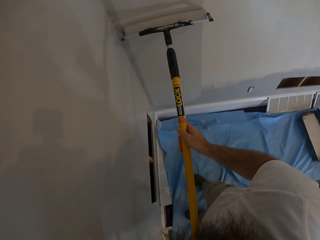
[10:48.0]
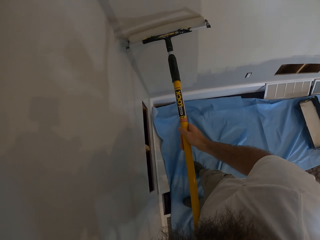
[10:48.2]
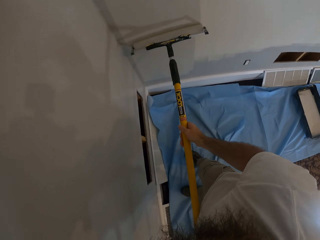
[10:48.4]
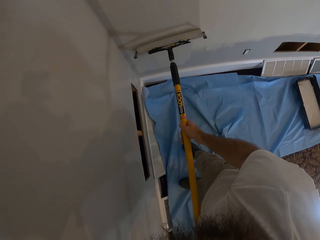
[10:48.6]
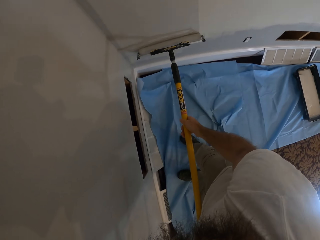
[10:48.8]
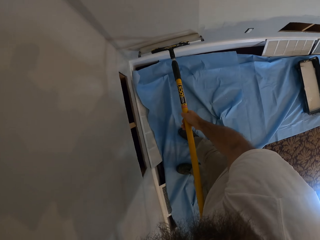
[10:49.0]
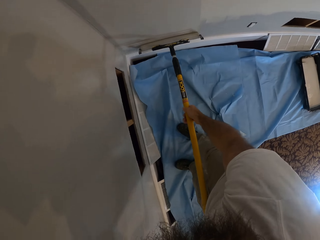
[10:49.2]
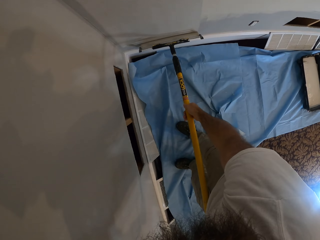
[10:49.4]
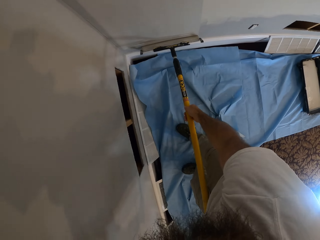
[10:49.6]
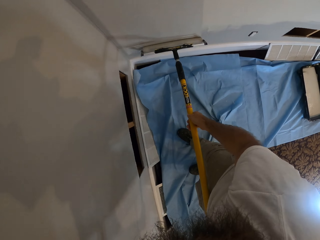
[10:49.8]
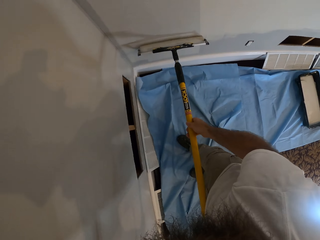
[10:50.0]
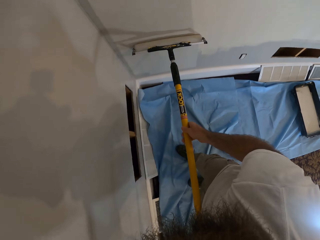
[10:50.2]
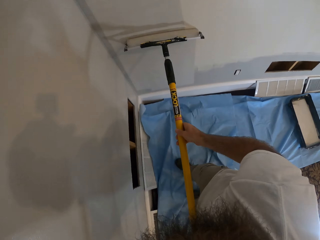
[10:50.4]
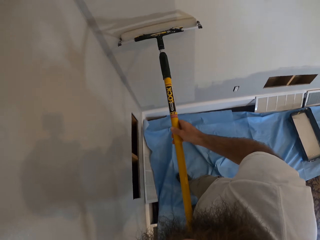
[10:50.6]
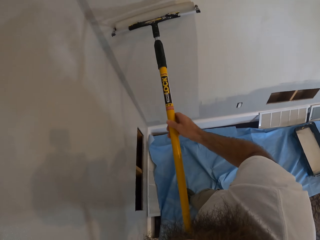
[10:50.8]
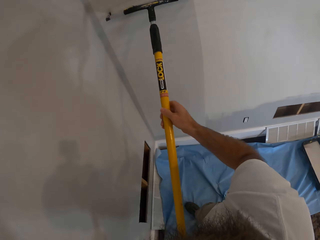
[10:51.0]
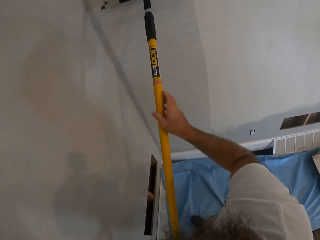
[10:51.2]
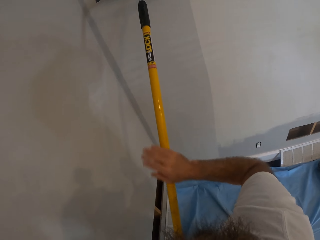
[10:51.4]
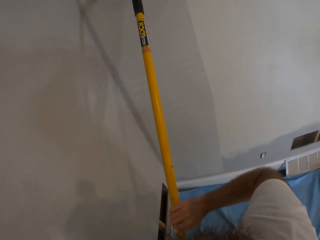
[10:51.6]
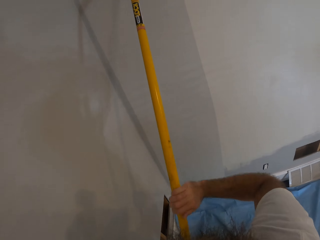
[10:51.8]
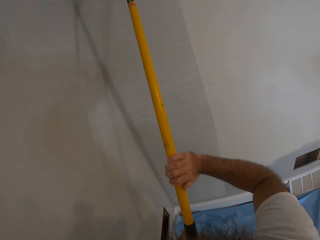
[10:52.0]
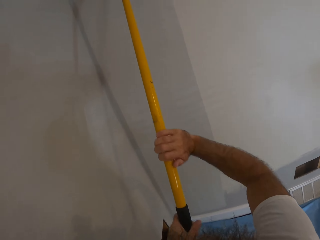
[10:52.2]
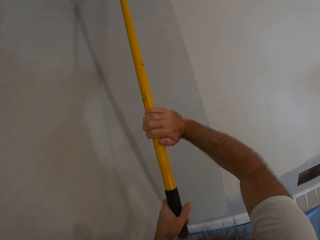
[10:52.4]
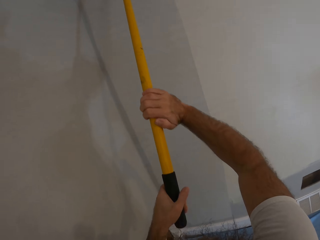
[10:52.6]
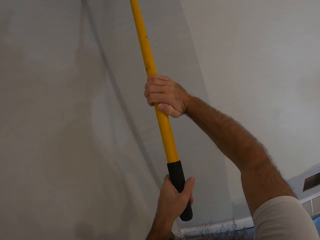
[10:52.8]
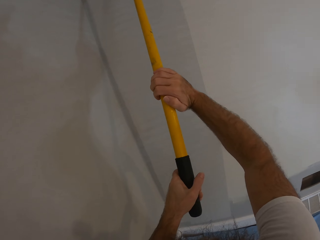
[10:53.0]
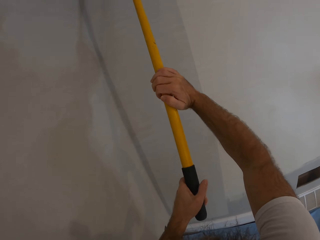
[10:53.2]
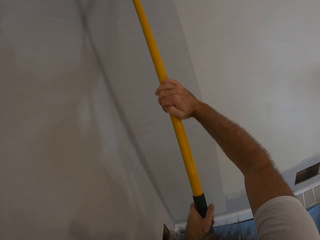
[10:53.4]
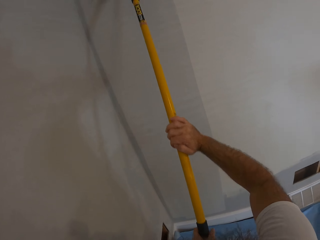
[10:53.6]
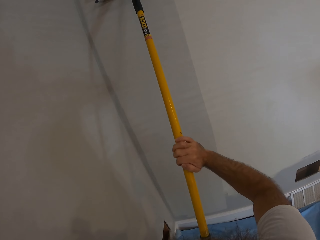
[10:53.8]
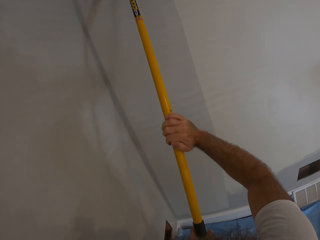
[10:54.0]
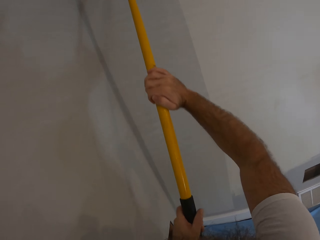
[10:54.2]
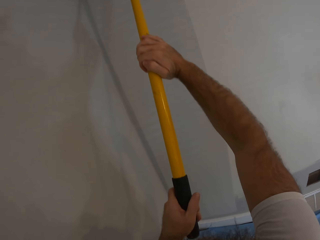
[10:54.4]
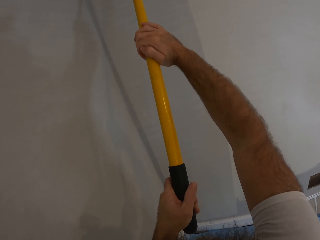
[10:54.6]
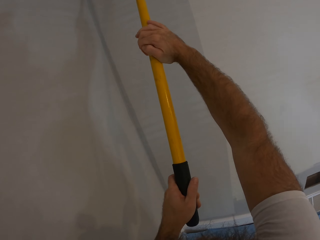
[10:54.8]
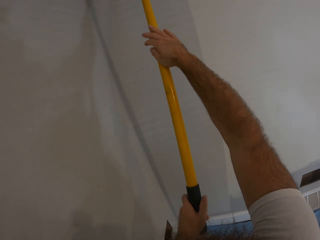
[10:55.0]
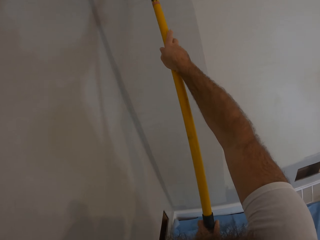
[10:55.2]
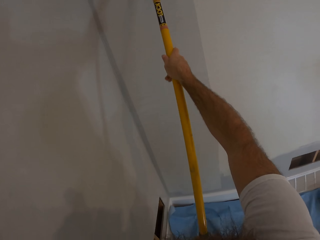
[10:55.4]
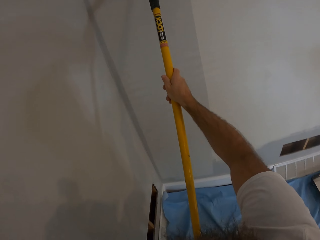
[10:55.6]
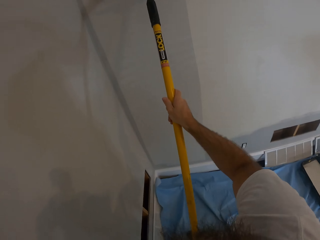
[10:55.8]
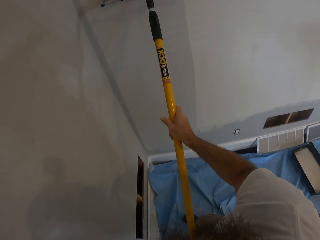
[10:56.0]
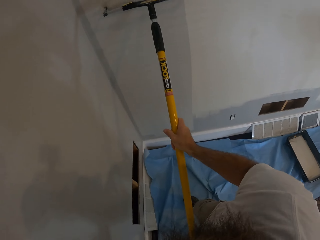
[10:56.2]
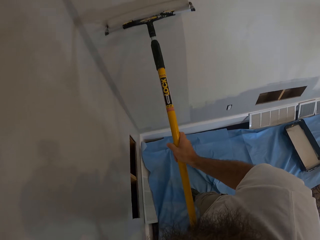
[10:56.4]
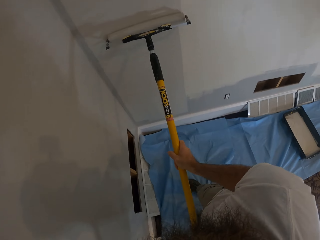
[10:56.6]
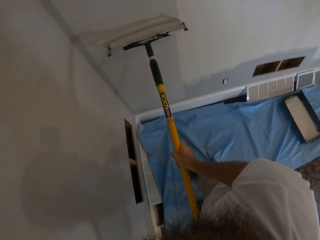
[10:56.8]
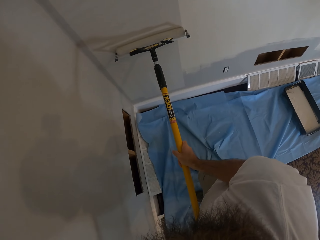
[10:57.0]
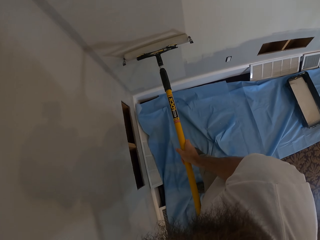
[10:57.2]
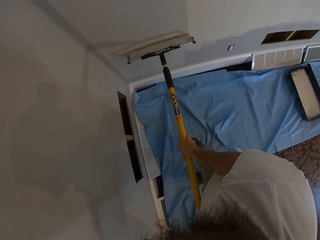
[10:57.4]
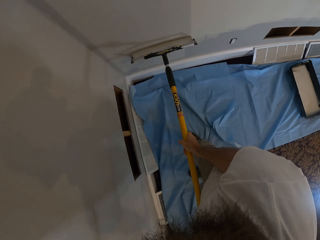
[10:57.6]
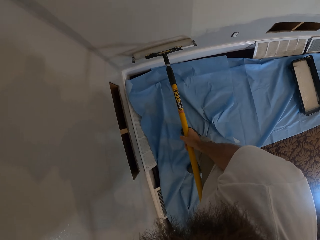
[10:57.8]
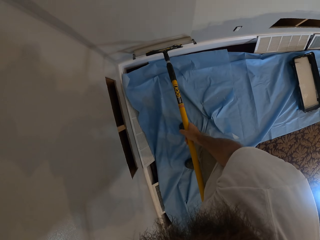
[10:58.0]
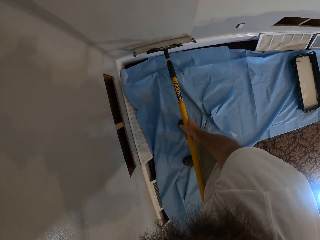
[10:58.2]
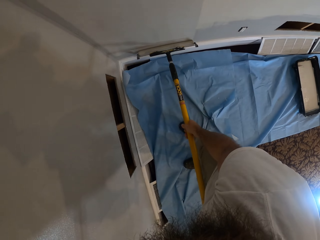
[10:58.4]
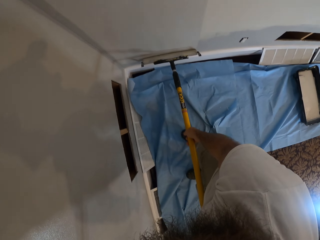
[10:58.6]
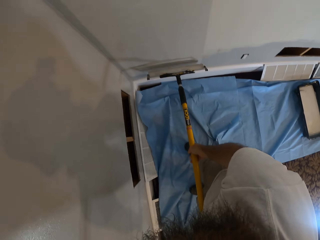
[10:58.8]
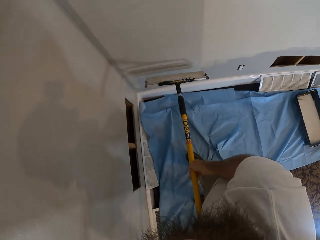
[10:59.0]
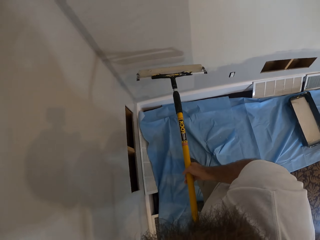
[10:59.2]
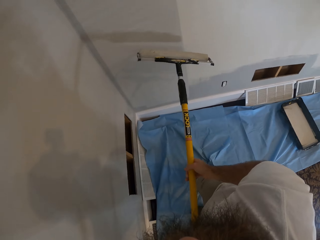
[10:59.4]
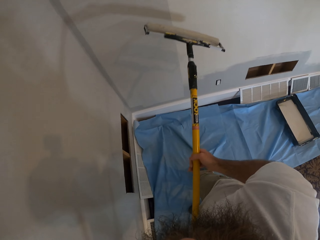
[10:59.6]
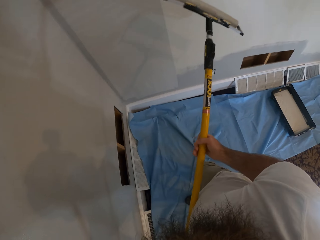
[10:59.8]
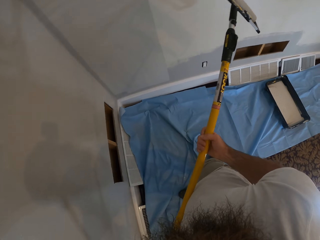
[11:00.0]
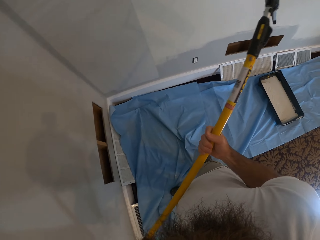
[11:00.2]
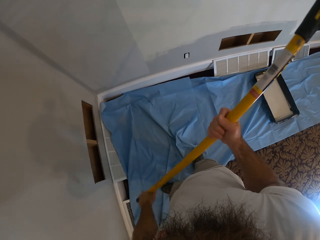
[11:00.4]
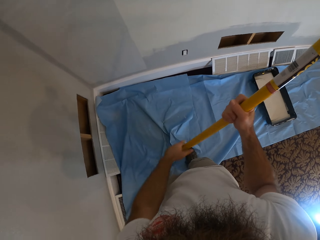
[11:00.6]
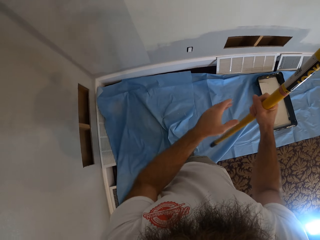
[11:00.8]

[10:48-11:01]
The camera wearer paints the wall with a roller. They paint the wall with the roller again.

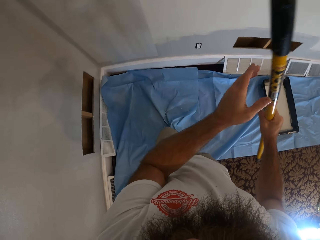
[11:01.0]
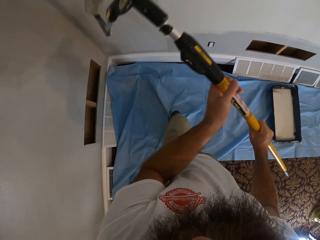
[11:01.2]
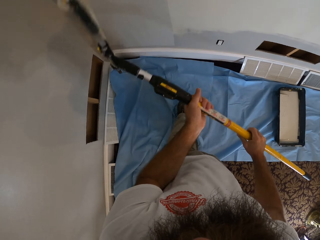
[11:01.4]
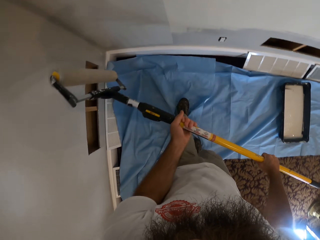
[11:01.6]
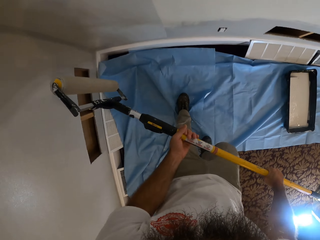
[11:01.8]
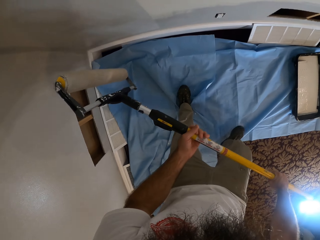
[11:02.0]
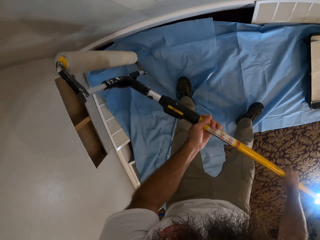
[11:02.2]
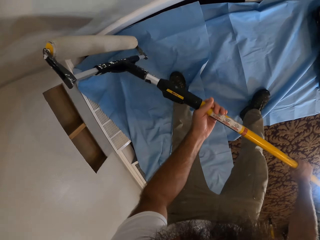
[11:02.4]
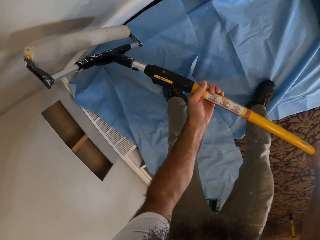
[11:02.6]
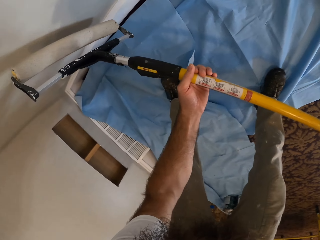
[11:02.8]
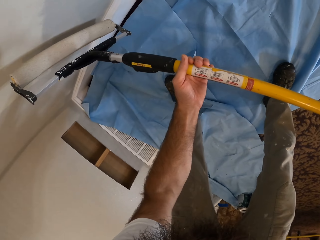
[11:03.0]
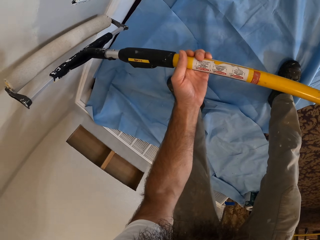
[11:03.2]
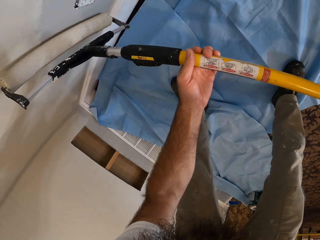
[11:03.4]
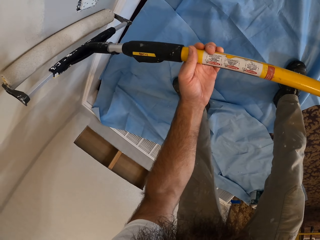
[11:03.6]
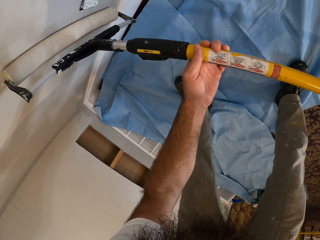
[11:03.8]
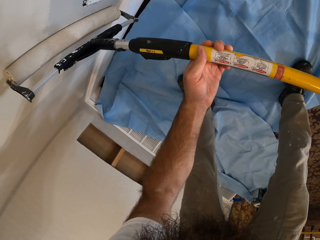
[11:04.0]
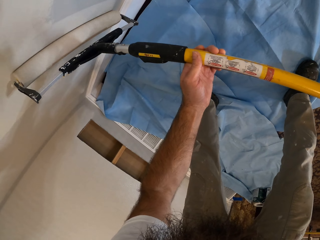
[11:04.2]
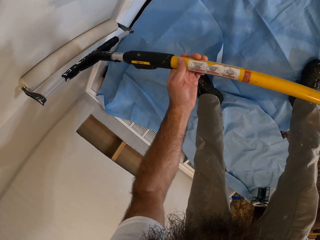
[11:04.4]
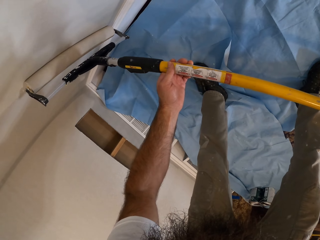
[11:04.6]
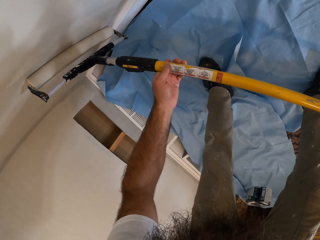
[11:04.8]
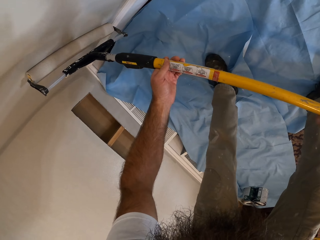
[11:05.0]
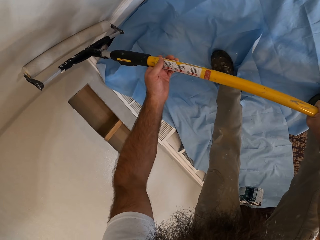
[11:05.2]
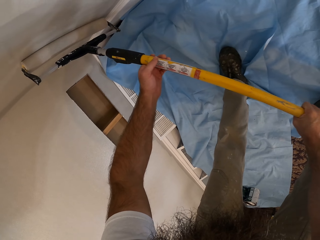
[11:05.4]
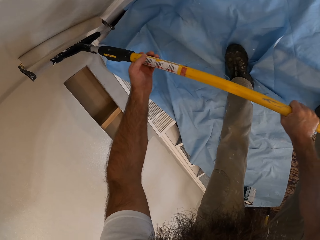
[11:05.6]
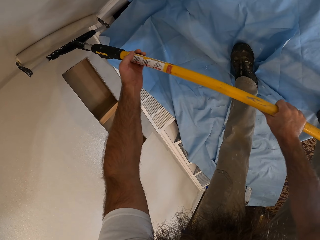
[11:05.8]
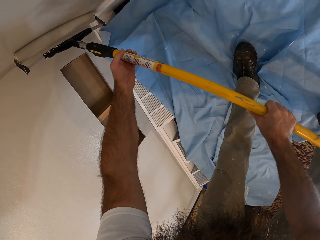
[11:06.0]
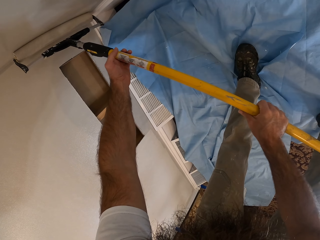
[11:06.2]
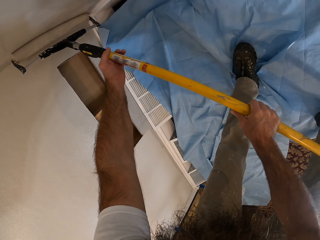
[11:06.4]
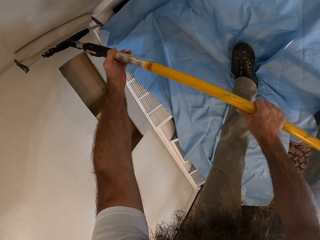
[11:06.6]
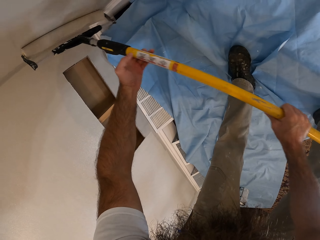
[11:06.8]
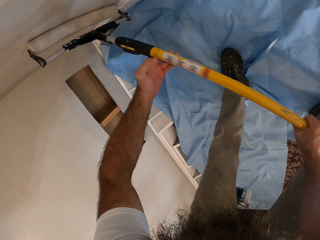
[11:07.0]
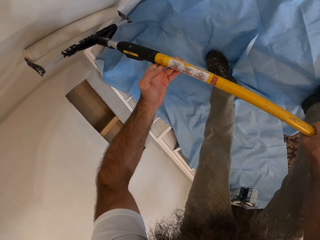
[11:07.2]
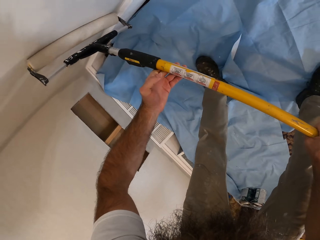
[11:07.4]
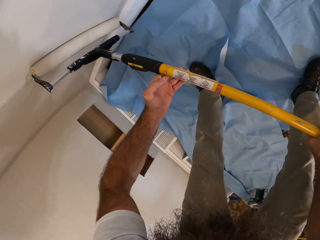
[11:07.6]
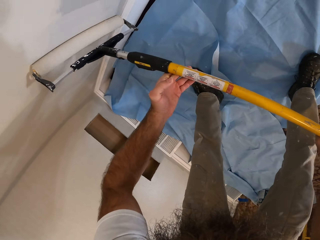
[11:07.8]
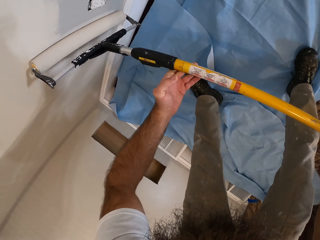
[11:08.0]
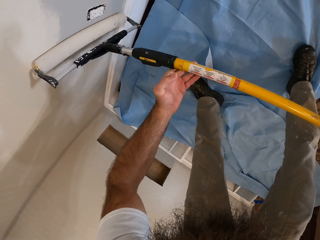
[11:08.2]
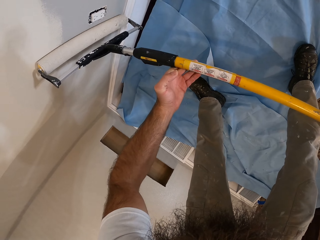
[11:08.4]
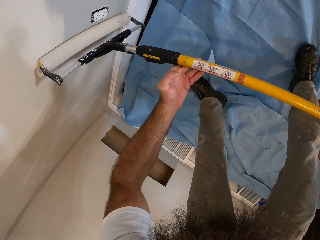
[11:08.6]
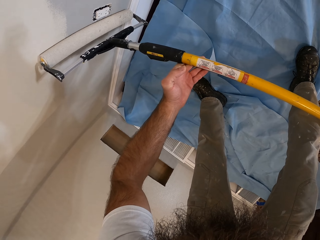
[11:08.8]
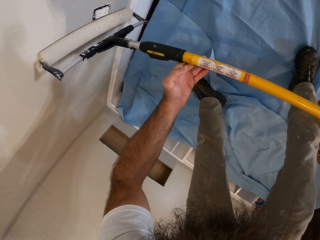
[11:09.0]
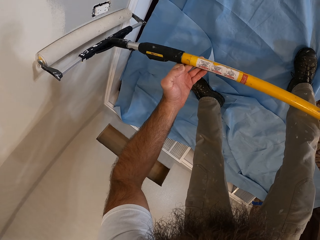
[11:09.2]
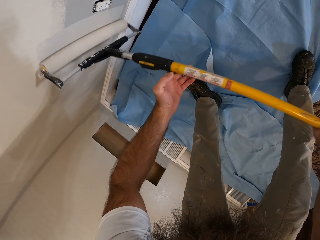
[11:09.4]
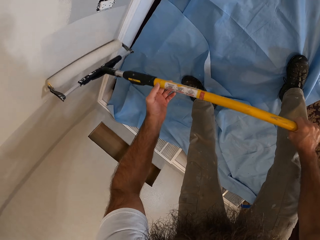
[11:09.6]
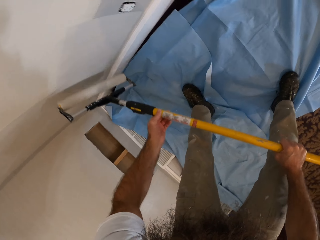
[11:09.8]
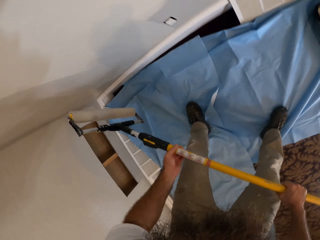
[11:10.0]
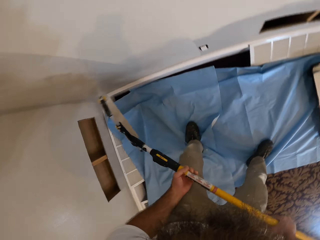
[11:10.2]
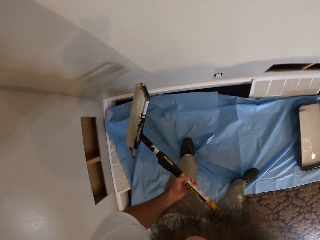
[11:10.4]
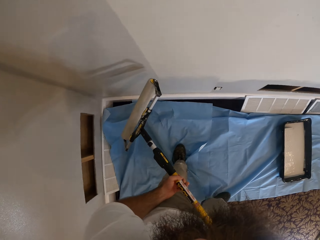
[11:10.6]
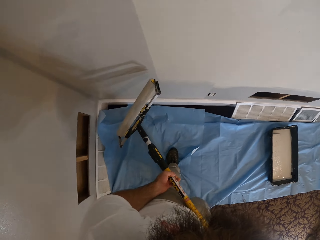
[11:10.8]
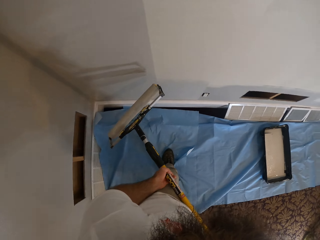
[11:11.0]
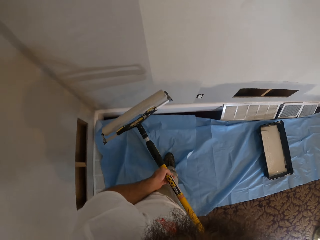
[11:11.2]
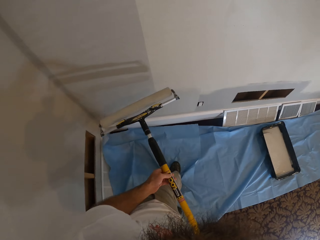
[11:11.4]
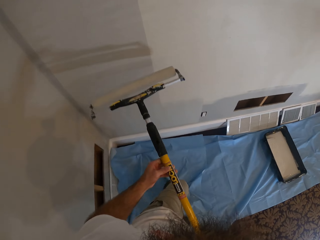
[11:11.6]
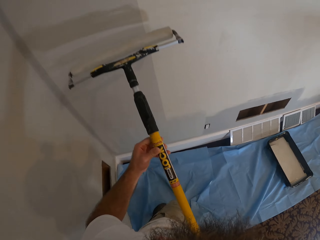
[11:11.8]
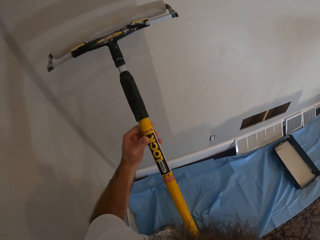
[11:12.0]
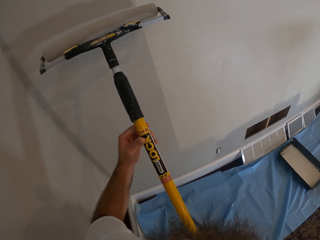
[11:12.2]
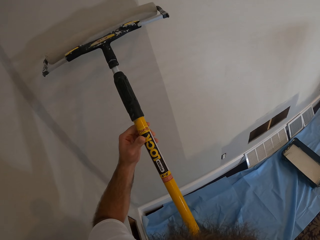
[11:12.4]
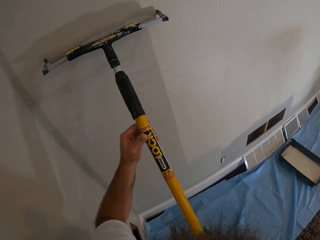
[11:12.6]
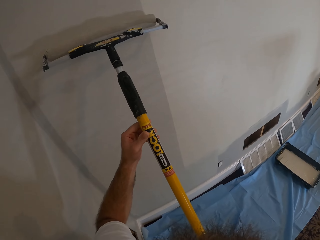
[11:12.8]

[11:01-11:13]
The camera wearer paints the wall with a roller.
